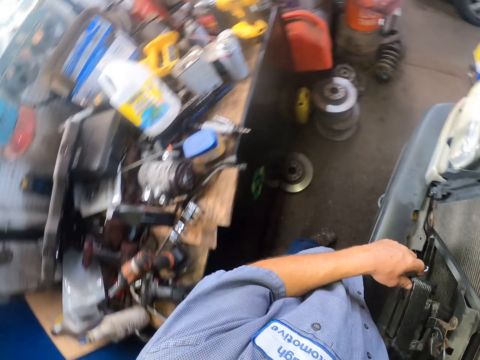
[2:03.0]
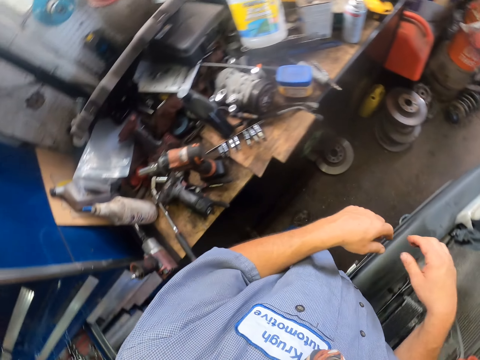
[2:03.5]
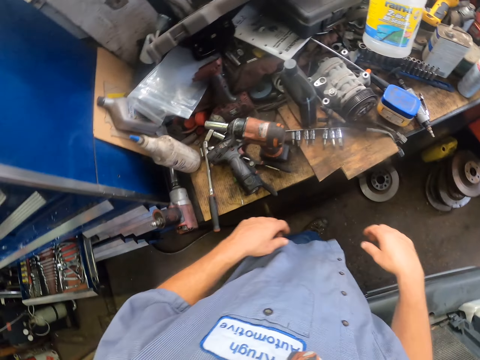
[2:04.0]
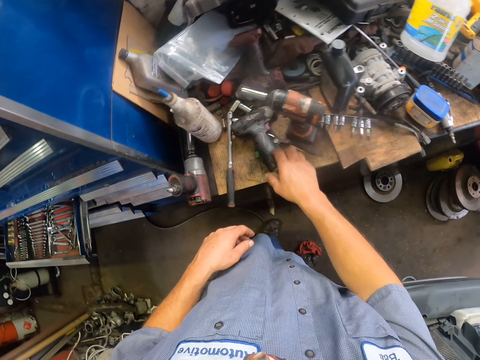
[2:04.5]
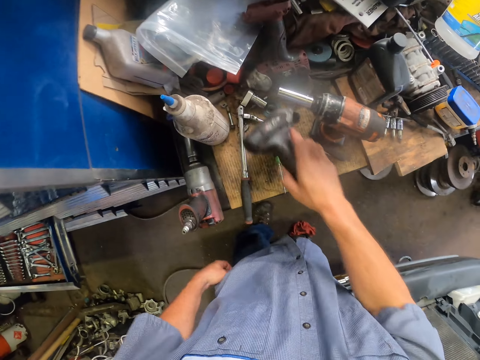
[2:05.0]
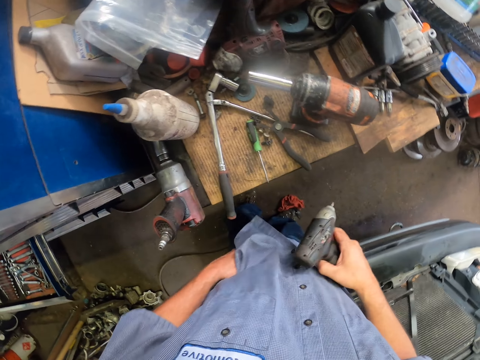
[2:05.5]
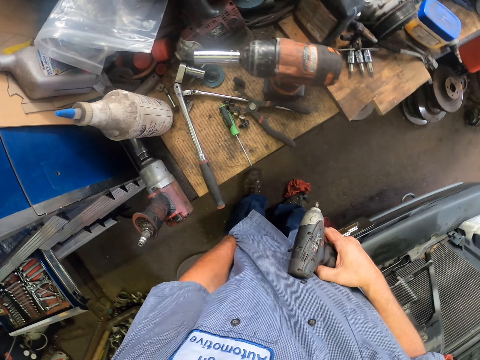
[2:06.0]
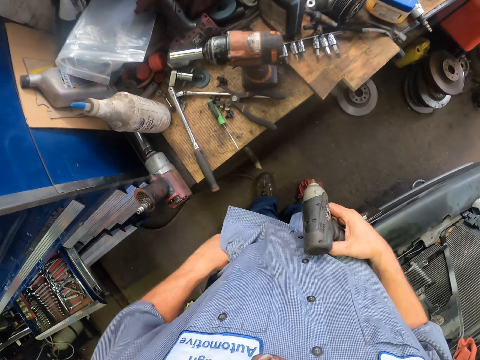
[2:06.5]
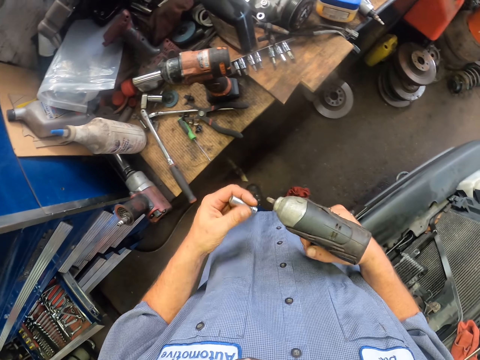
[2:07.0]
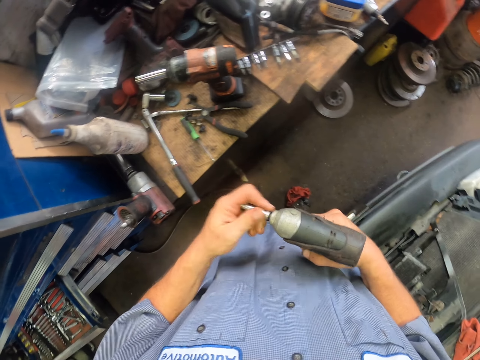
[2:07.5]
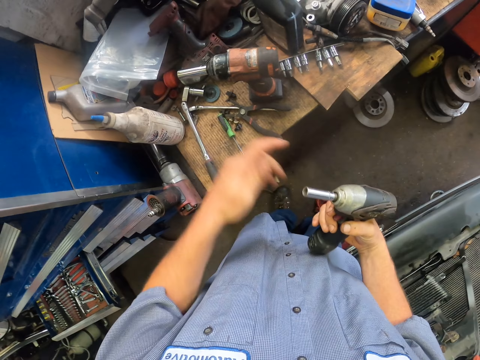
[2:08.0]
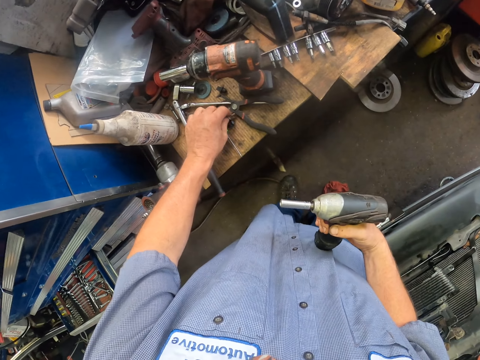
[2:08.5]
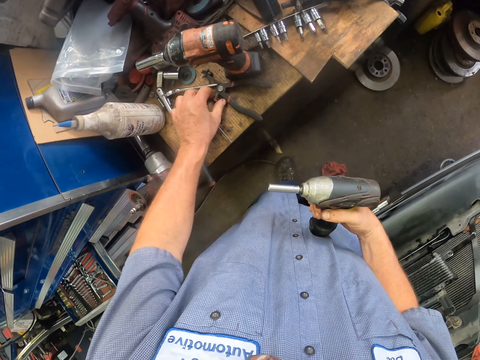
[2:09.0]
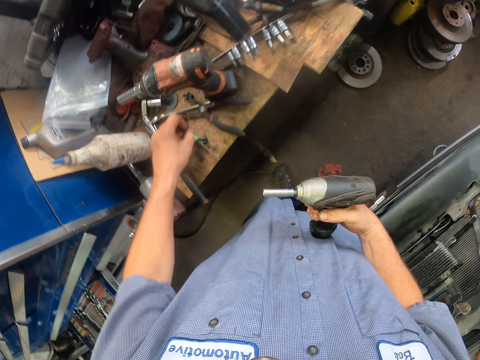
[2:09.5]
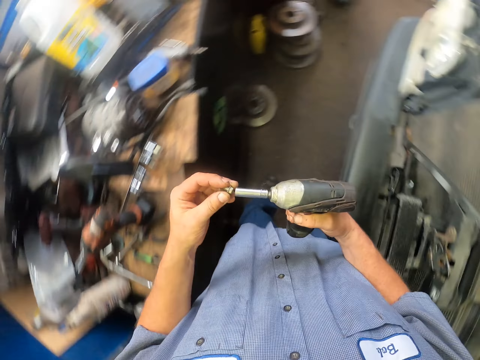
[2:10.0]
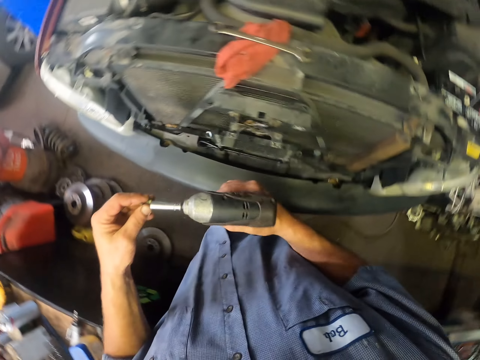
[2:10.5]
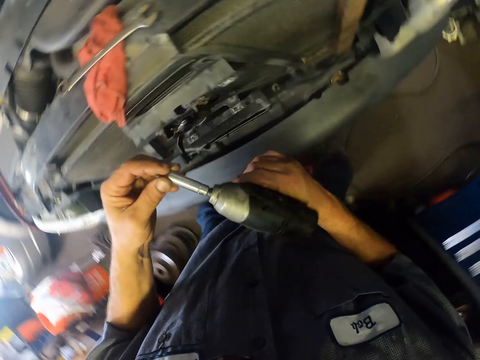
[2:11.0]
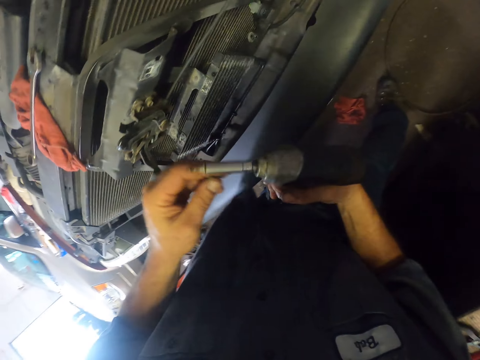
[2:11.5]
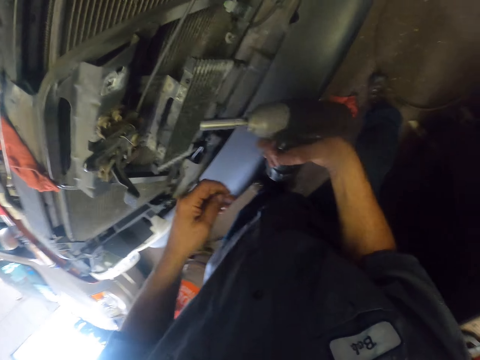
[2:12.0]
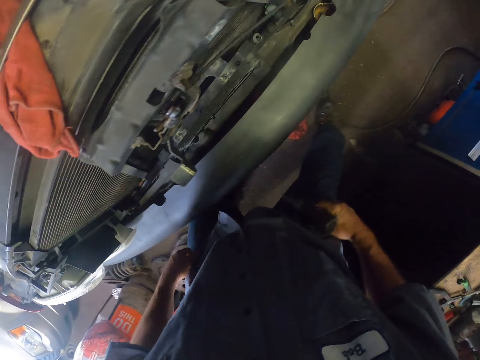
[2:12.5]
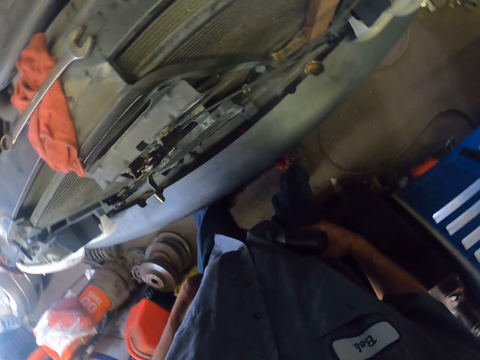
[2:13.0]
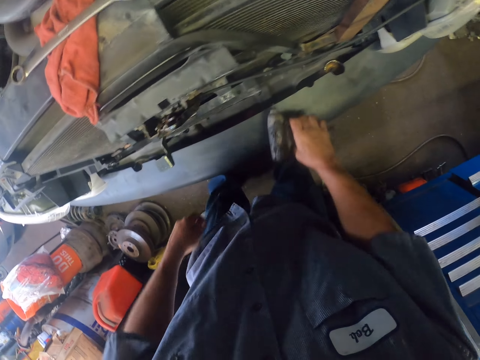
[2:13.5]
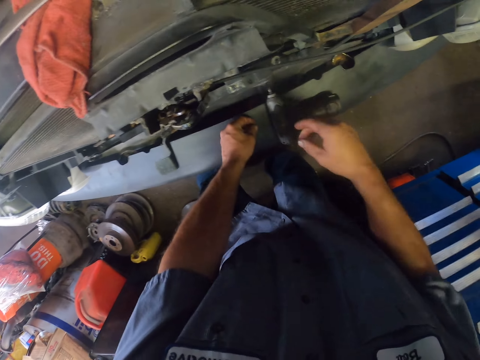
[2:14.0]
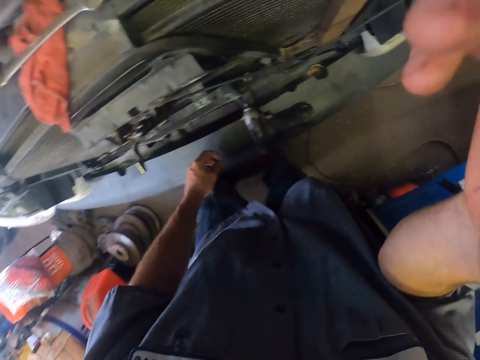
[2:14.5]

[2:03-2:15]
The camera wearer turns around. They place the spanner on the pickup truck. They pick up a soldering gun, put the left hand in the pocket, fix a bolt screw to the soldering gun and connect a drill bit. They pick up a bolt from the table, fix the bolt on the soldering gun and turn around. They place the soldering gun on the car hood and adjust the camera.
